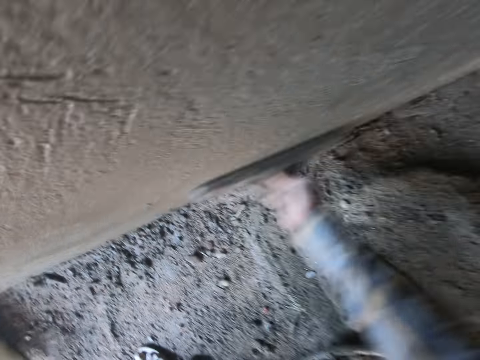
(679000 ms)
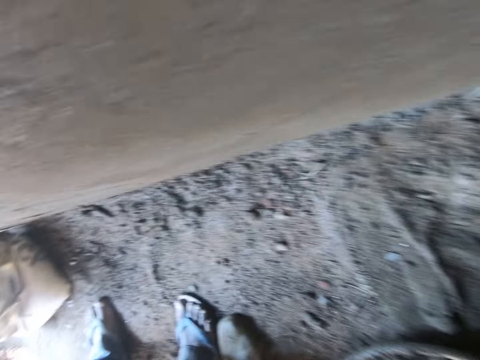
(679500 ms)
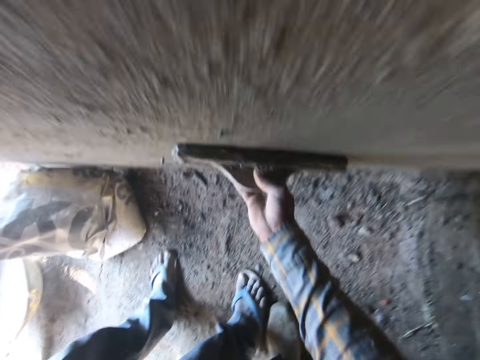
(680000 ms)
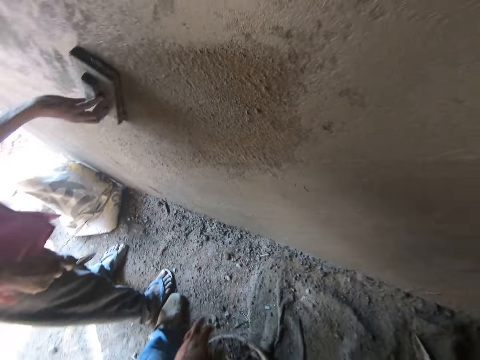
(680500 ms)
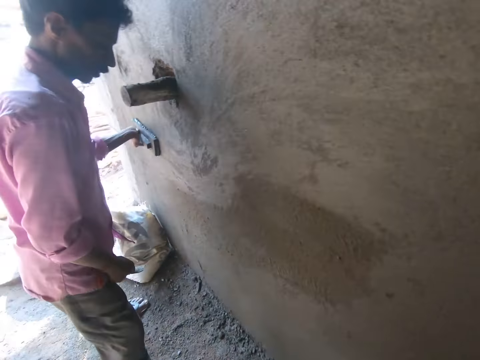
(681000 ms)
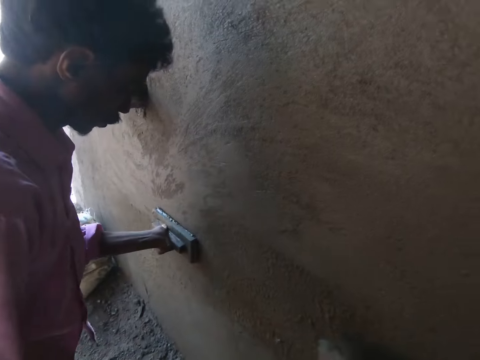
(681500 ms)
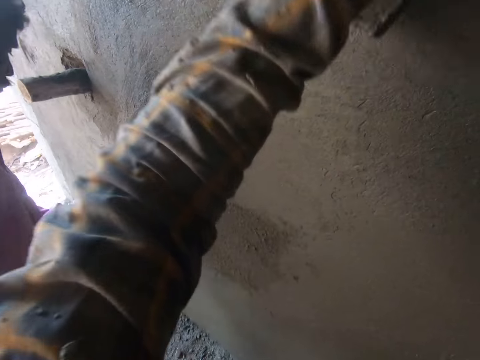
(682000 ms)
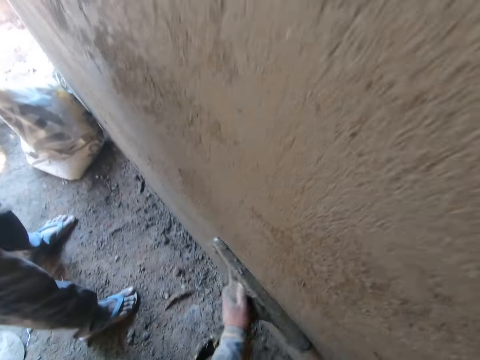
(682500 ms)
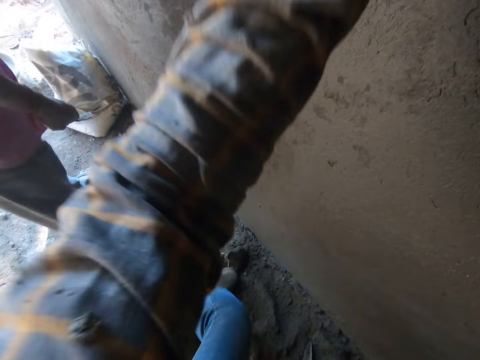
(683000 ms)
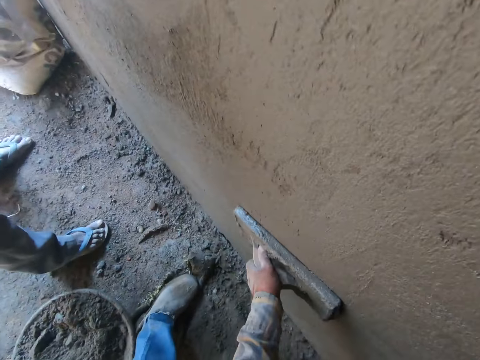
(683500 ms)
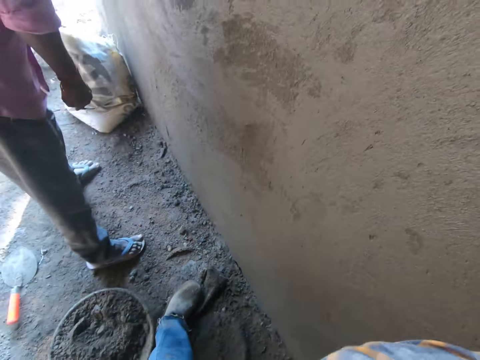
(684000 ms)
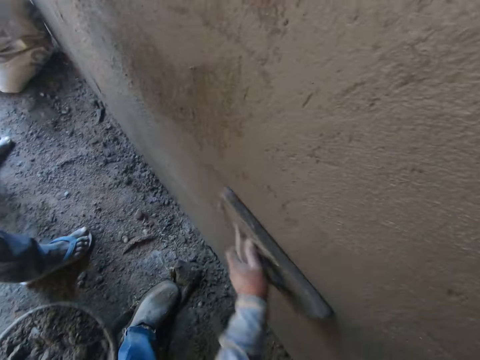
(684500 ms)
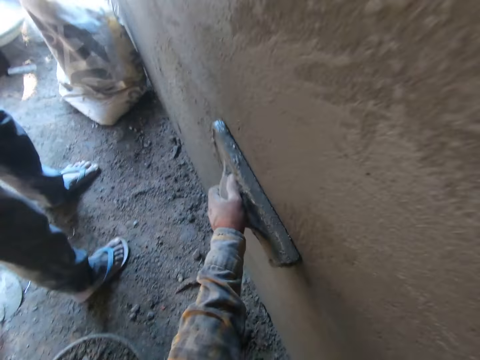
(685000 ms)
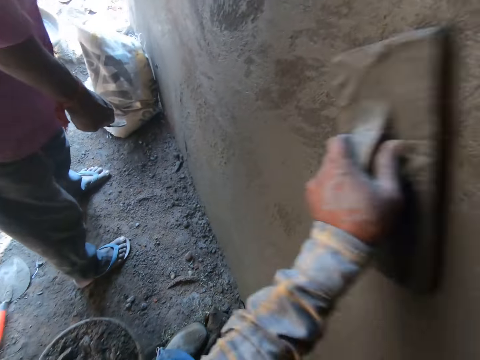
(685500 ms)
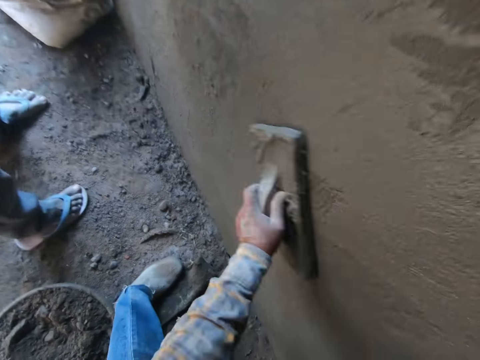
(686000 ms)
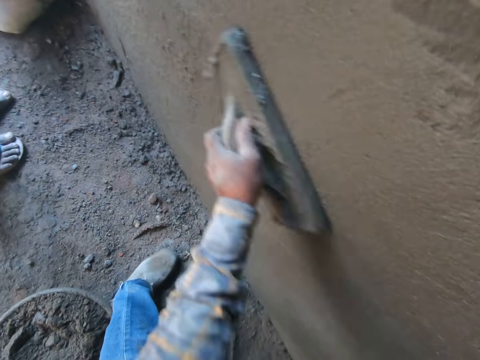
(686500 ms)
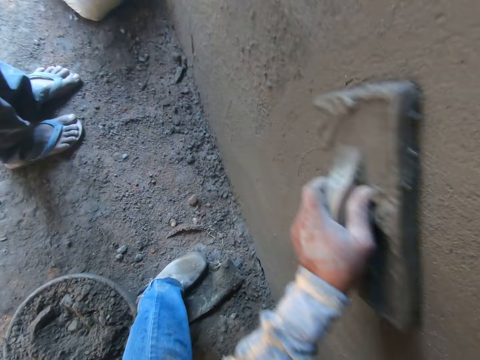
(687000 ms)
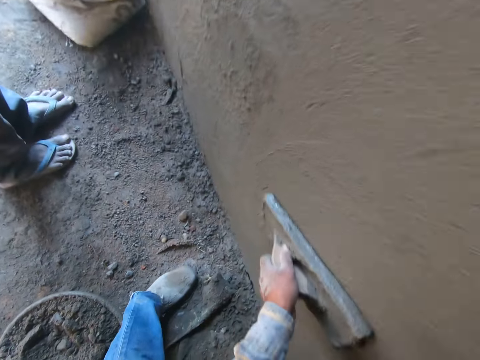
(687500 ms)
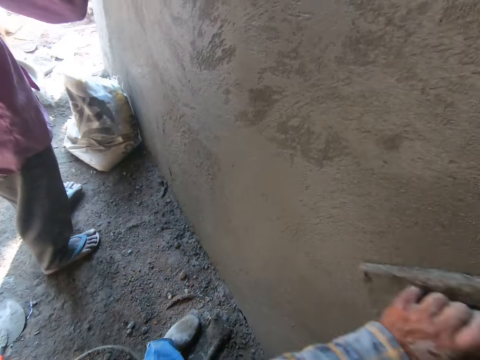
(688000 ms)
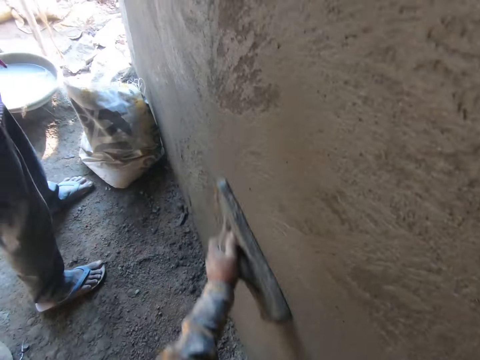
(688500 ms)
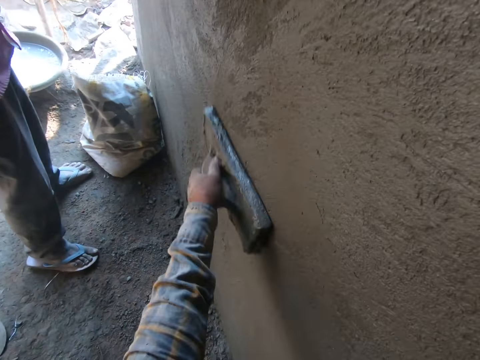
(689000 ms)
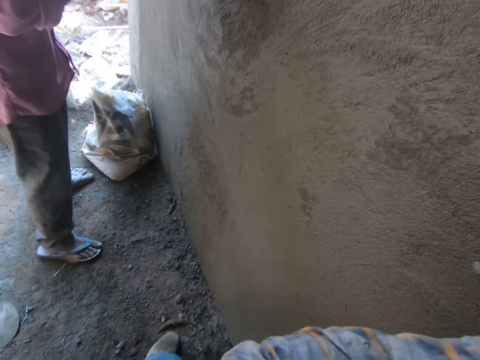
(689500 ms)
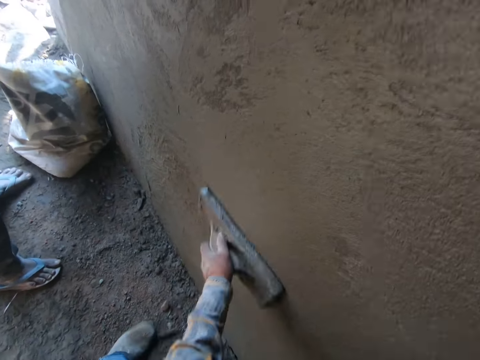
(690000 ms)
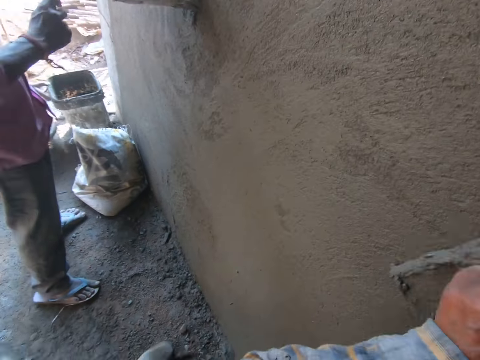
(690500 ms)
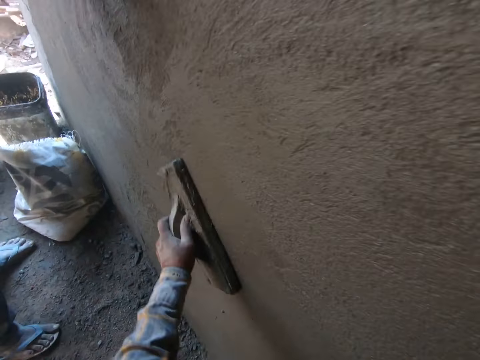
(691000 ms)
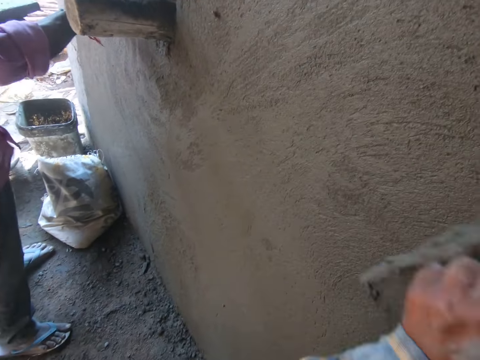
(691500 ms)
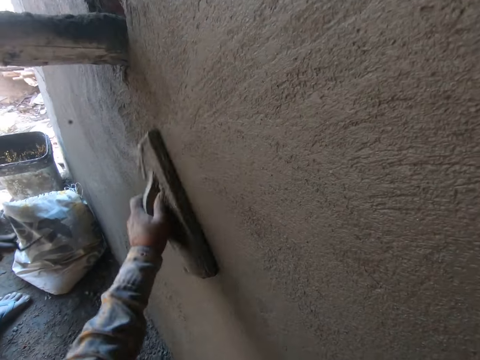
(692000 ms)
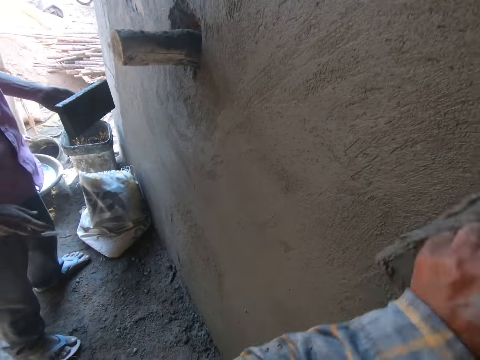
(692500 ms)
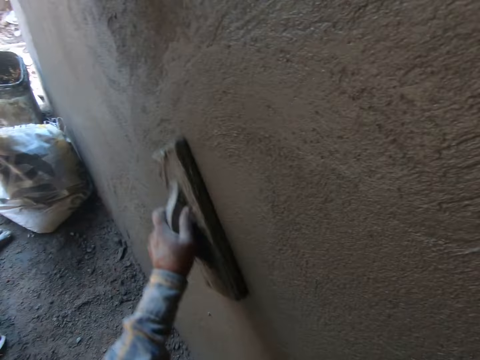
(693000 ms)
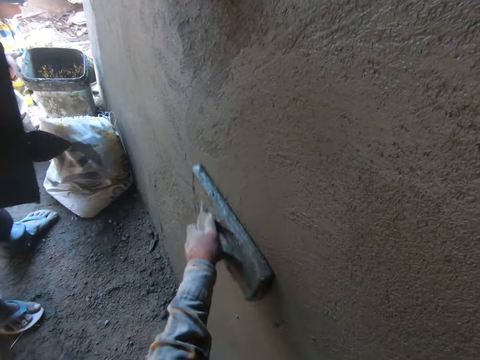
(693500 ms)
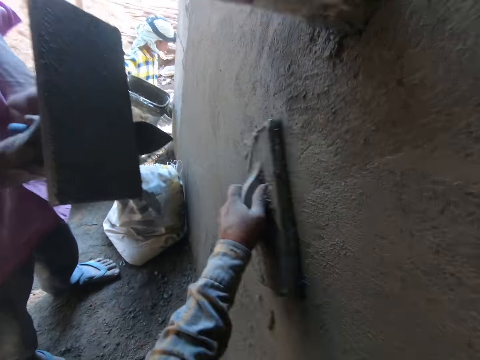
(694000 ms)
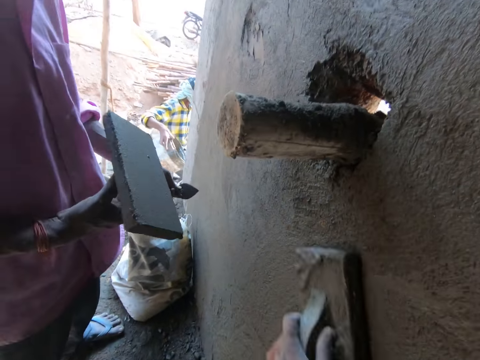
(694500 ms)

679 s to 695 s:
The man smoothens the wall with the plastering trowel. The camera wearer smoothens the wall with the plastering trowel. The man scrapes cement from the plastering trowel with the bricklaying trowel. The camera wearer smoothens the wall with the plastering trowel.

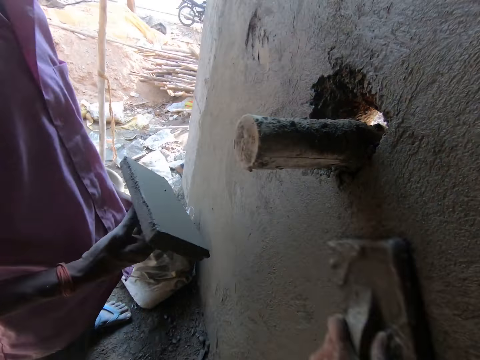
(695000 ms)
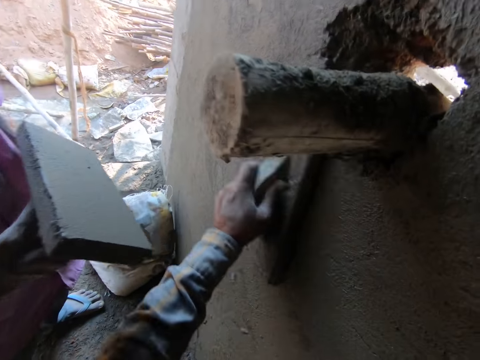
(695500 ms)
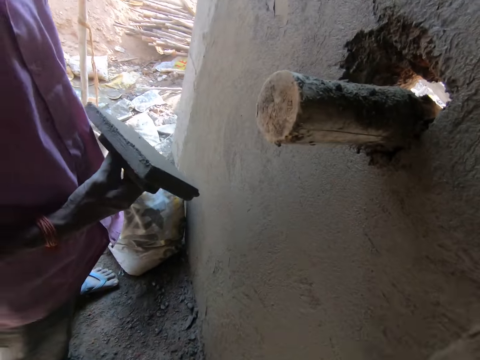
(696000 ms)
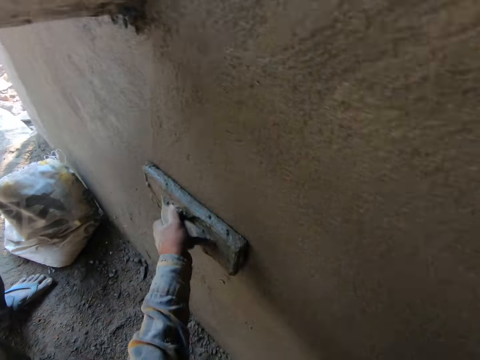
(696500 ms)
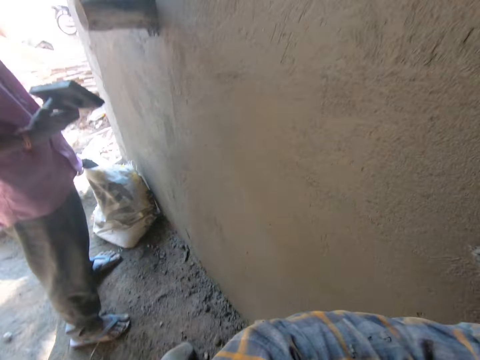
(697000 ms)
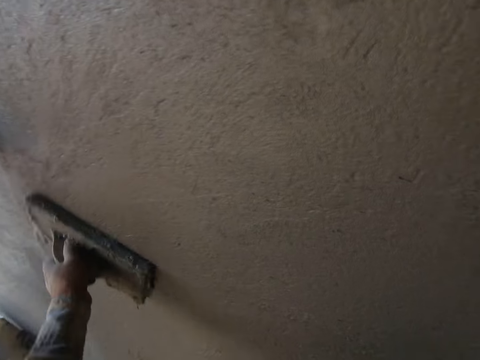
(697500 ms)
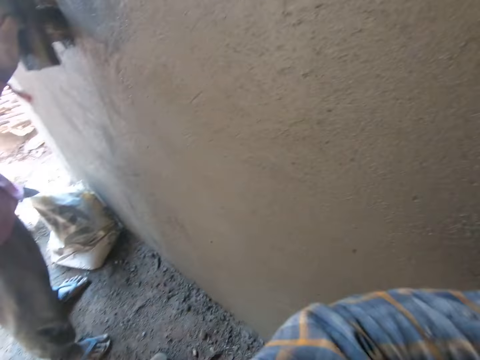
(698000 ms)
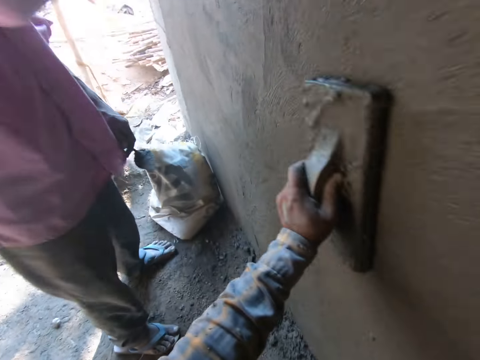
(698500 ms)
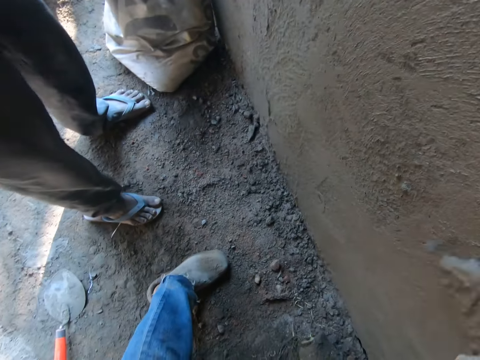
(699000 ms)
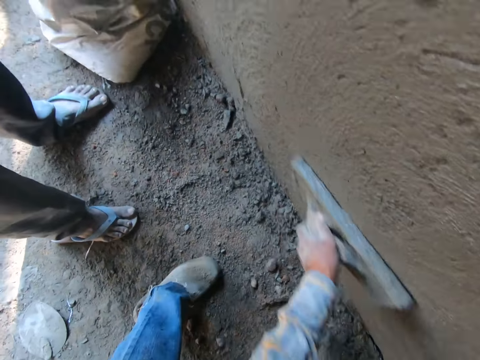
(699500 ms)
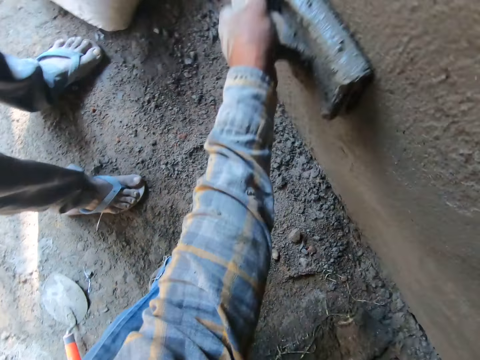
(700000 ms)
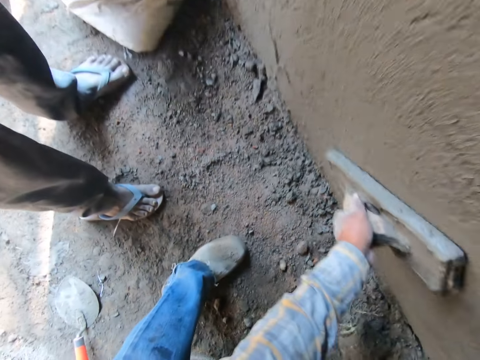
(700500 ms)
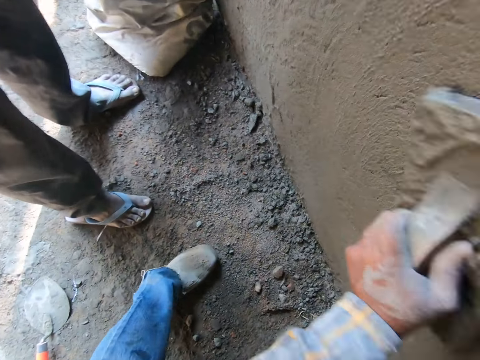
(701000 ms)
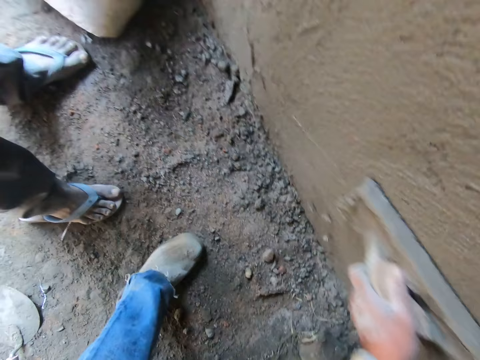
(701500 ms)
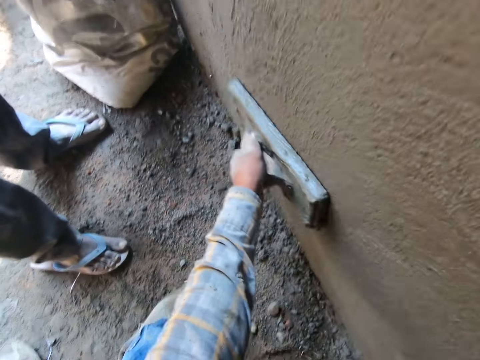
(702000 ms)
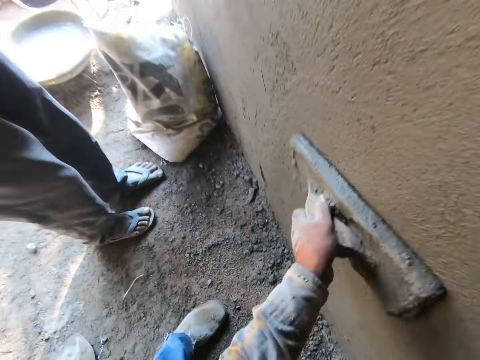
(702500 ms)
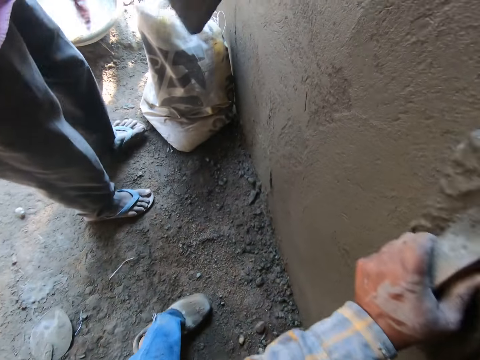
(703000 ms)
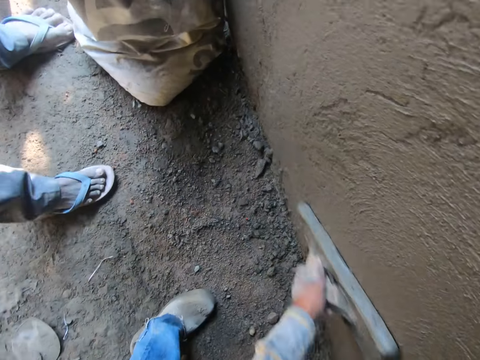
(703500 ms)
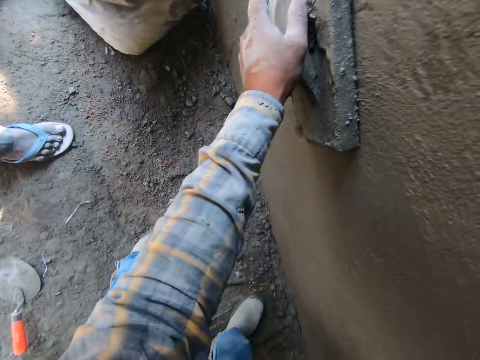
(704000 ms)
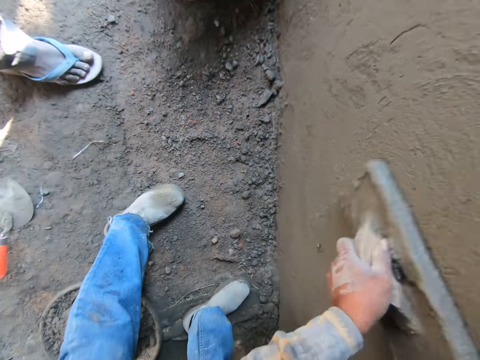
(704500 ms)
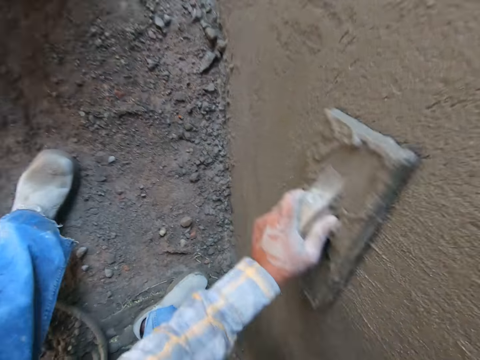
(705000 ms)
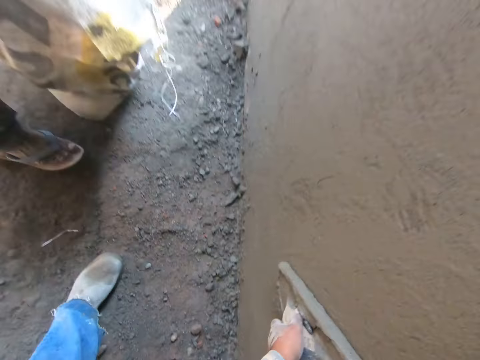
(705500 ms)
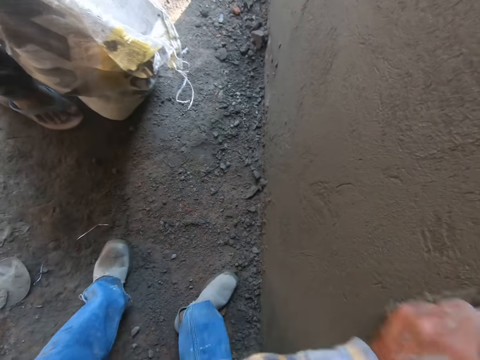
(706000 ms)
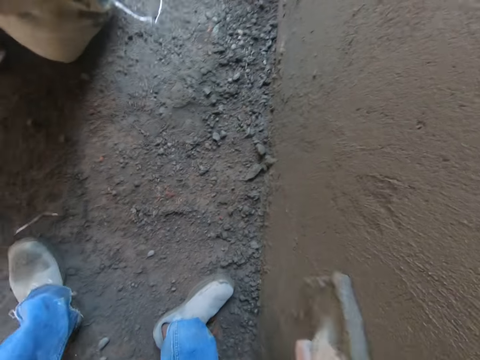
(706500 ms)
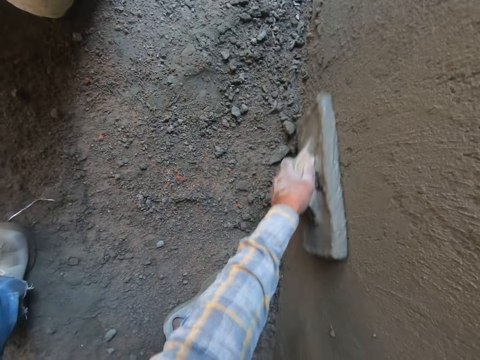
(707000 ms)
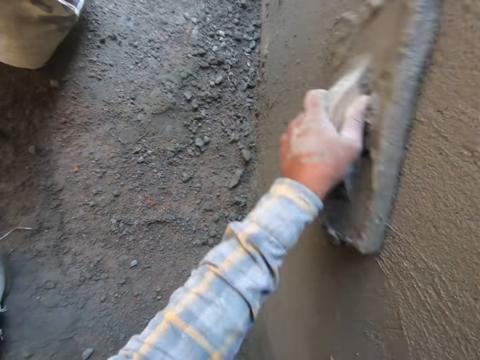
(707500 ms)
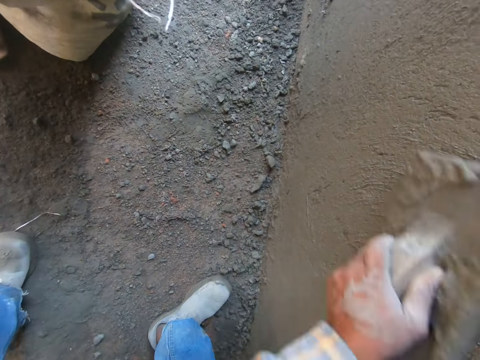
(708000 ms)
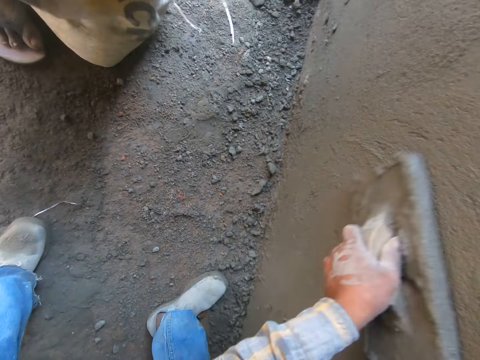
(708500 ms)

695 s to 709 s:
The man picks up a cement bag from the ground. The camera wearer smoothens the wall with the plastering trowel. The man moves the cement bag.
